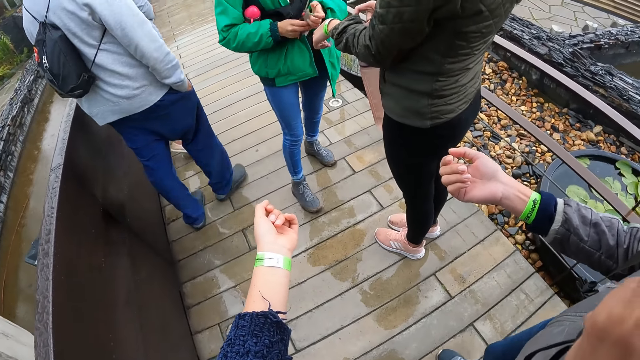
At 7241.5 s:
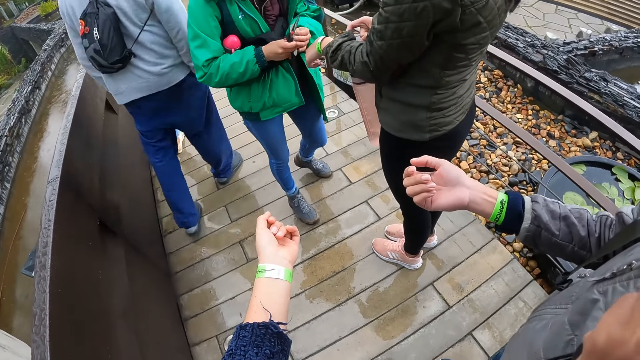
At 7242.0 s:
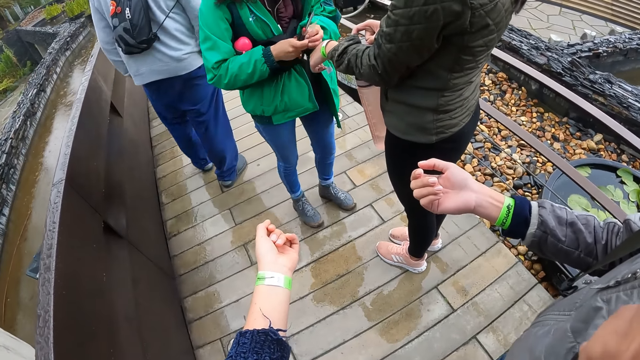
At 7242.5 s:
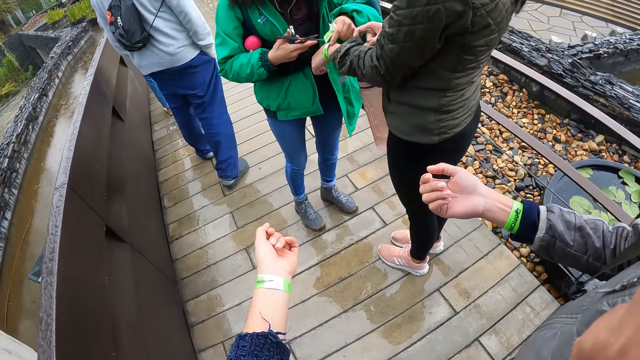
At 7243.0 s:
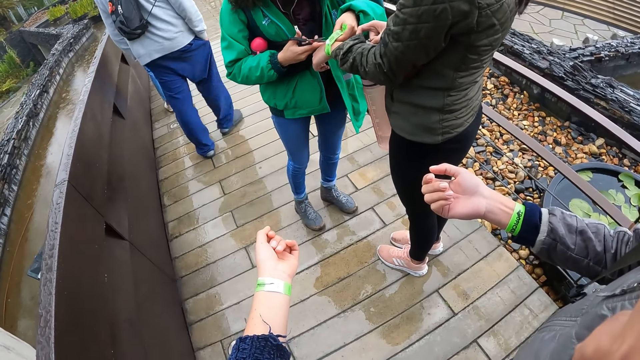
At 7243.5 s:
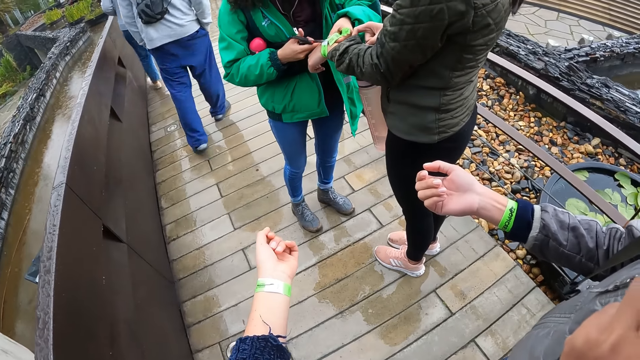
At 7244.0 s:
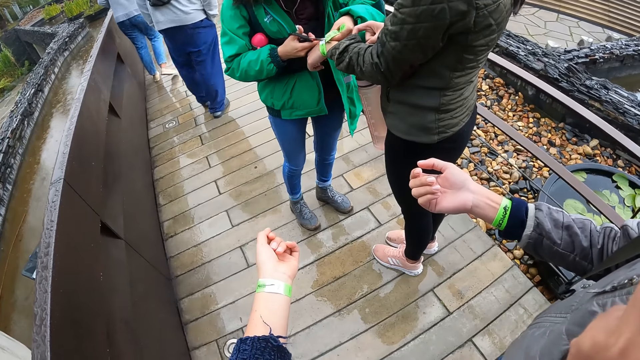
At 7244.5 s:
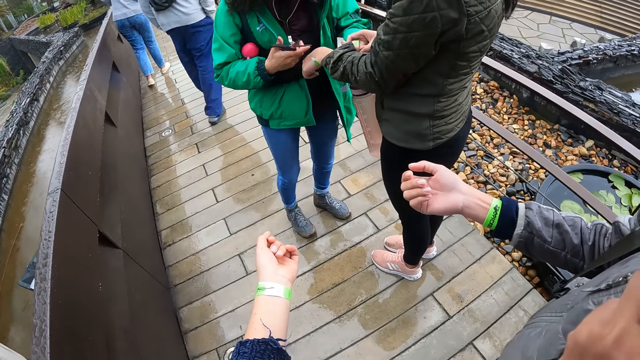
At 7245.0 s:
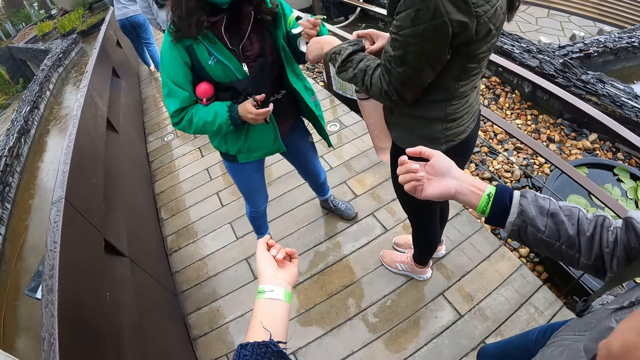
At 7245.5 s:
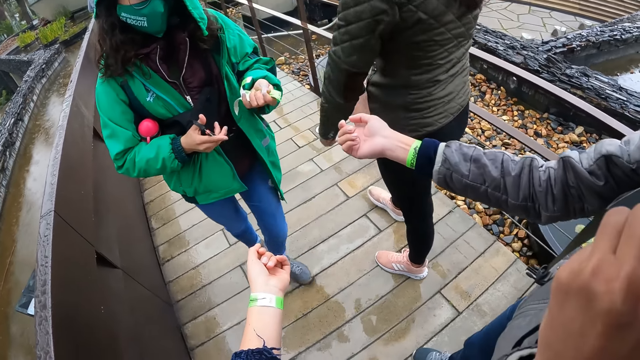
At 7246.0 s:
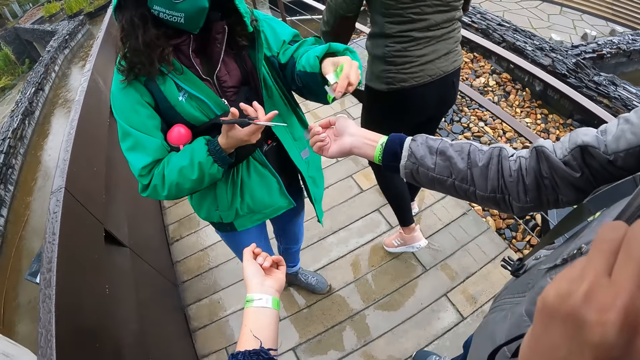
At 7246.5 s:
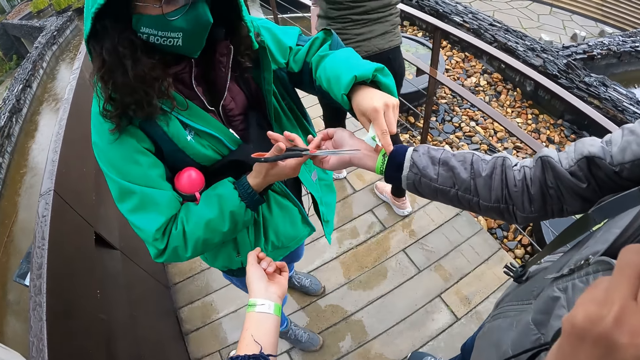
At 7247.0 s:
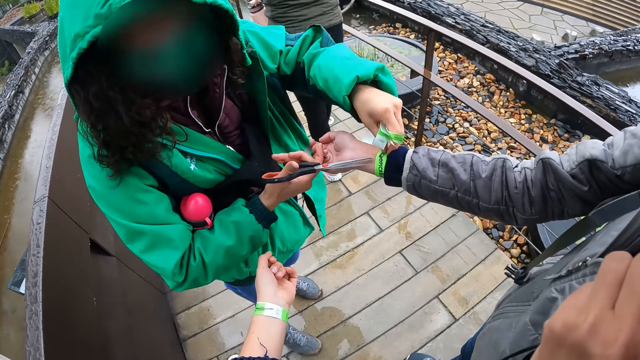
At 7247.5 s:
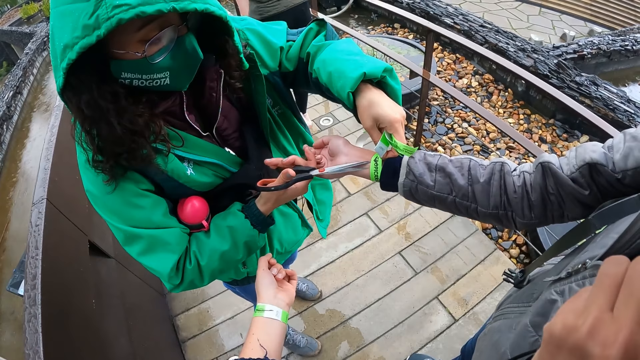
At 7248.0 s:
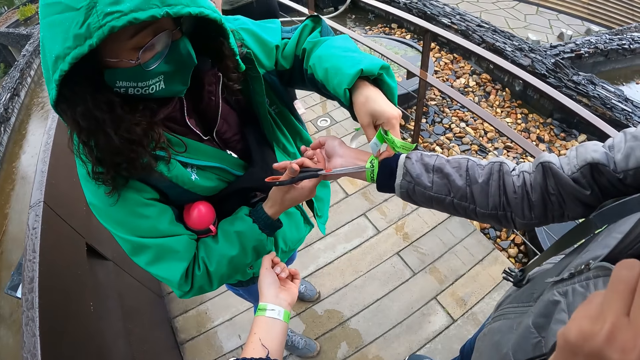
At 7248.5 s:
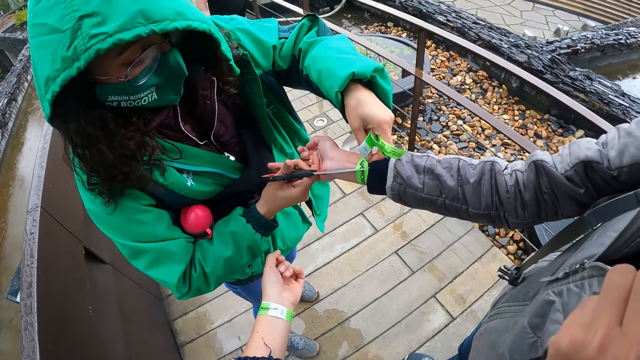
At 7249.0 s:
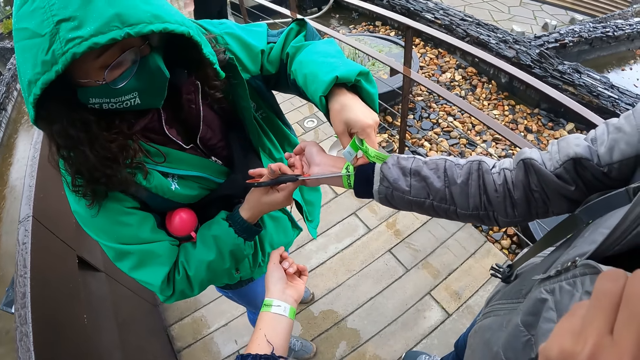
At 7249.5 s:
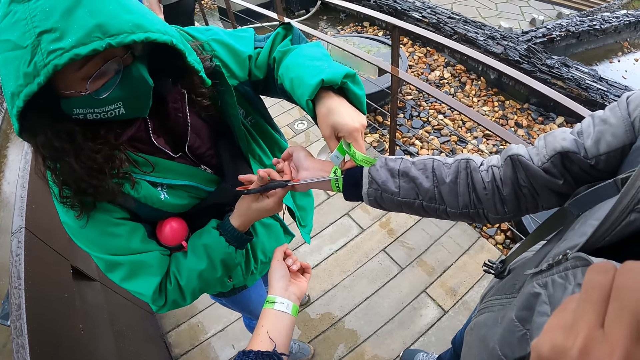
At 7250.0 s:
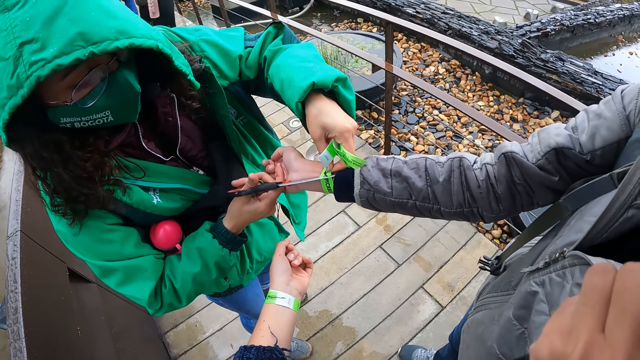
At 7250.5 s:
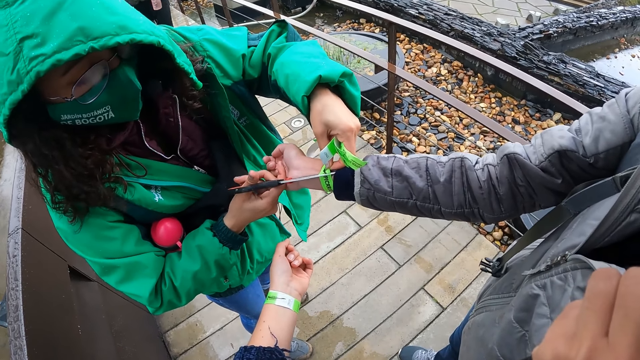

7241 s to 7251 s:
A woman holds the band. The woman cuts a hand band on another woman's left hand with scissors in her right hand. The first woman holds the band. She cuts a hand band on a third woman's right hand with the scissors in her right hand.

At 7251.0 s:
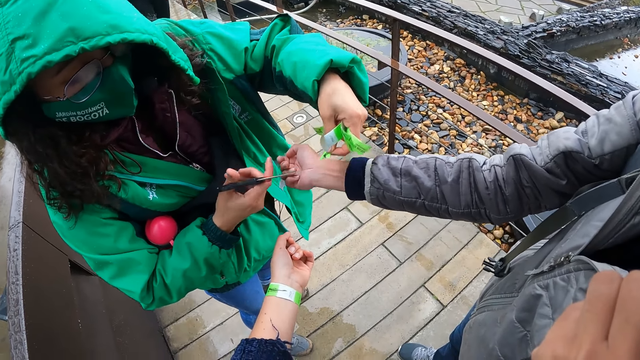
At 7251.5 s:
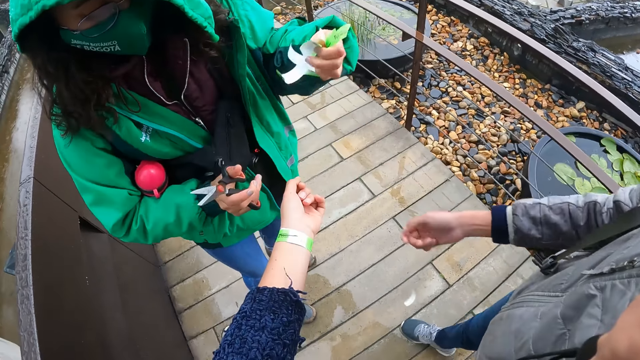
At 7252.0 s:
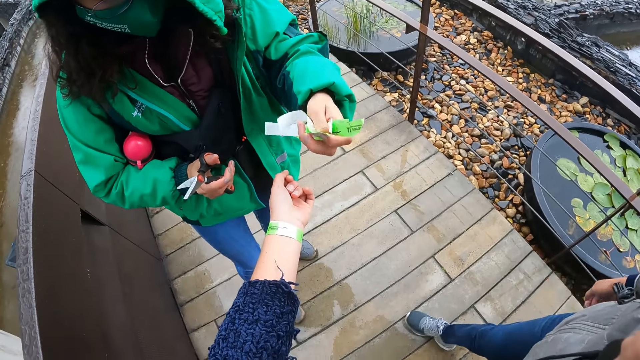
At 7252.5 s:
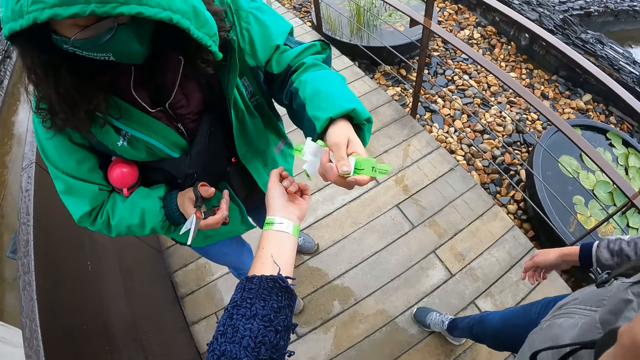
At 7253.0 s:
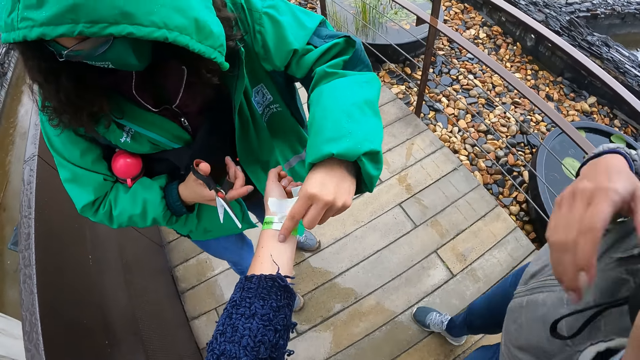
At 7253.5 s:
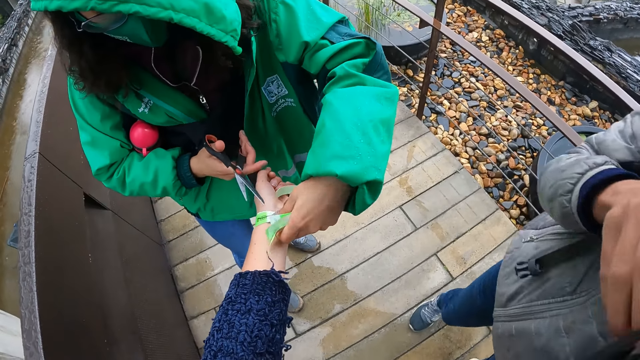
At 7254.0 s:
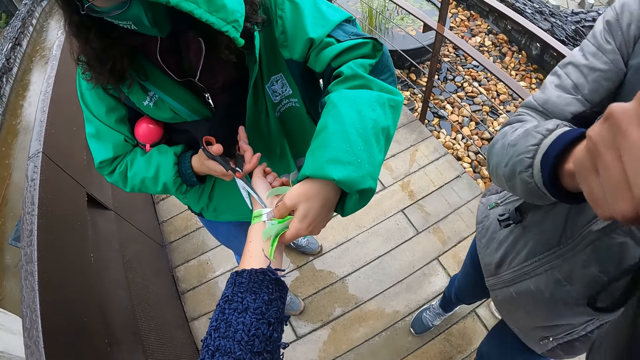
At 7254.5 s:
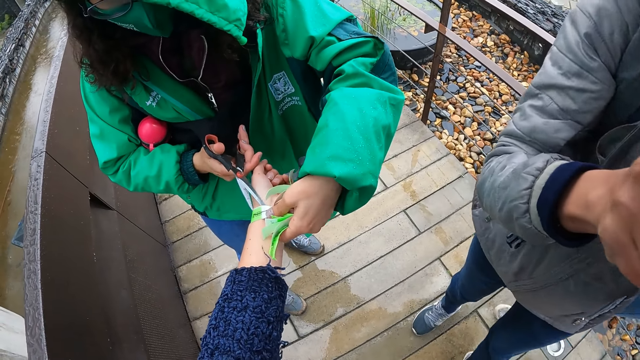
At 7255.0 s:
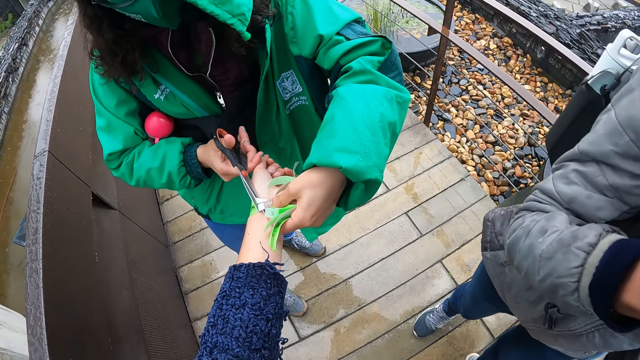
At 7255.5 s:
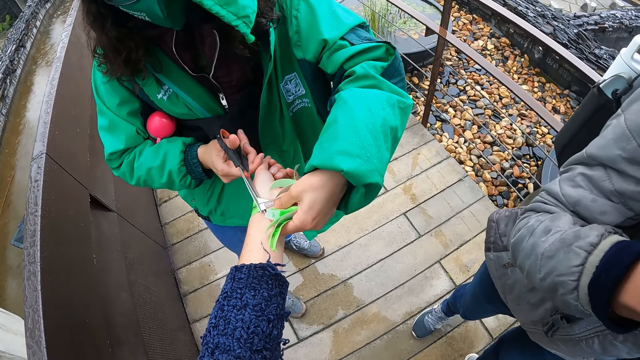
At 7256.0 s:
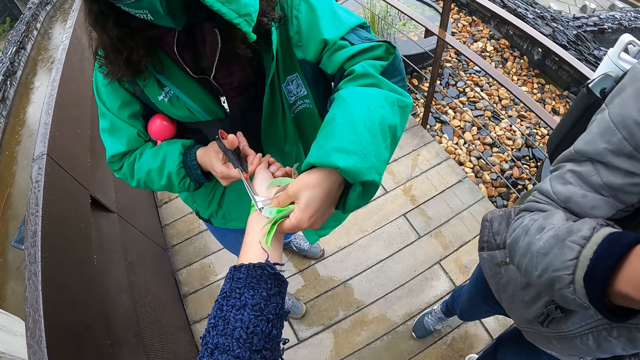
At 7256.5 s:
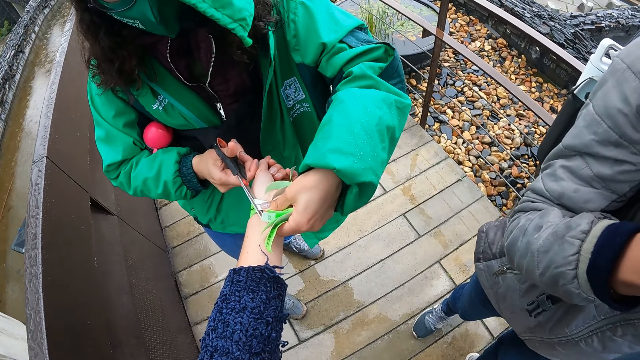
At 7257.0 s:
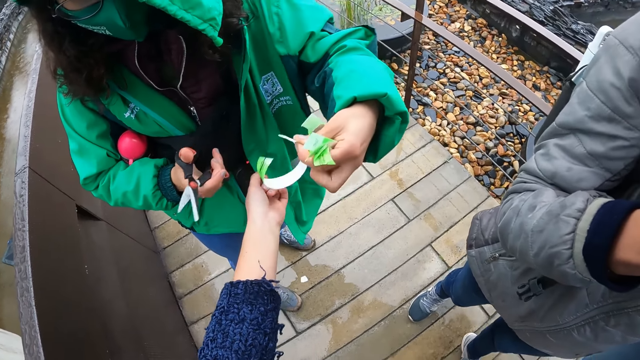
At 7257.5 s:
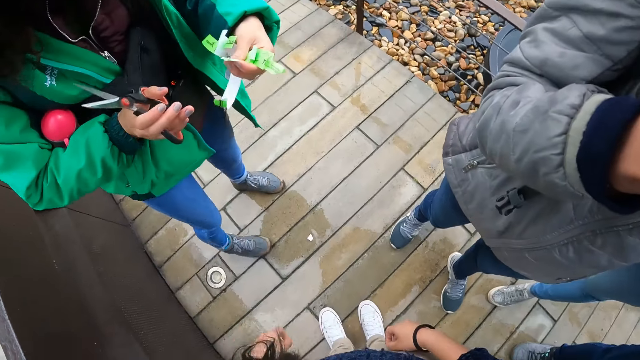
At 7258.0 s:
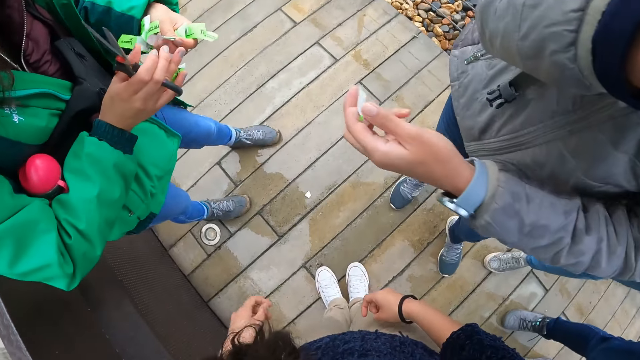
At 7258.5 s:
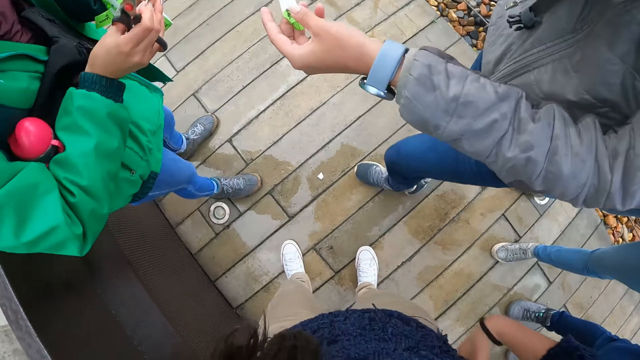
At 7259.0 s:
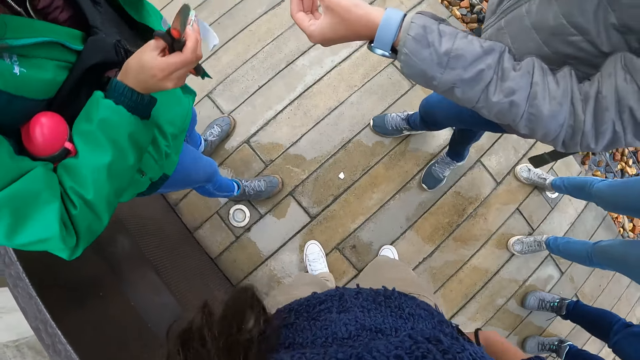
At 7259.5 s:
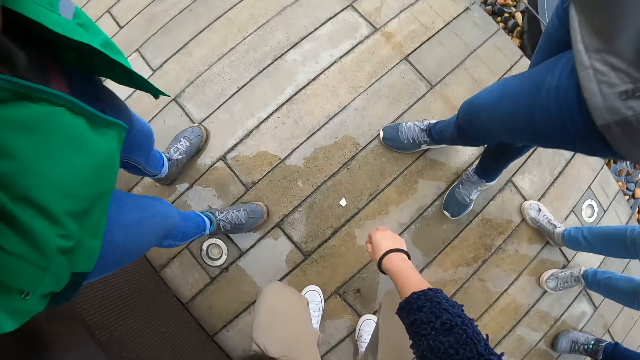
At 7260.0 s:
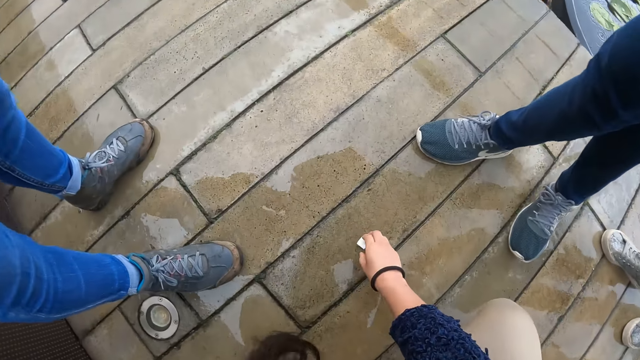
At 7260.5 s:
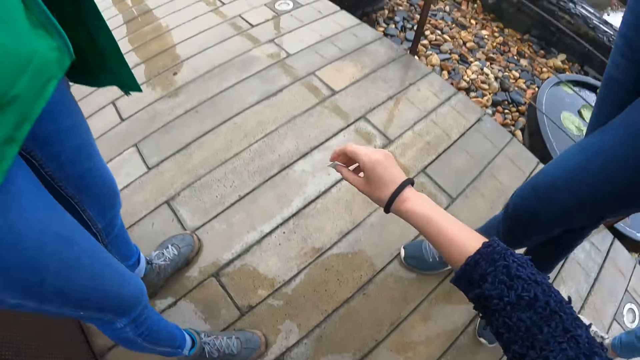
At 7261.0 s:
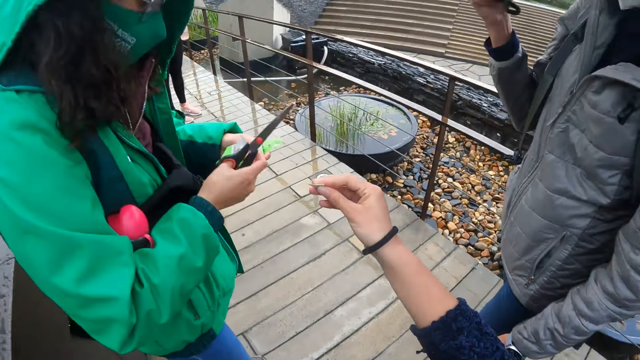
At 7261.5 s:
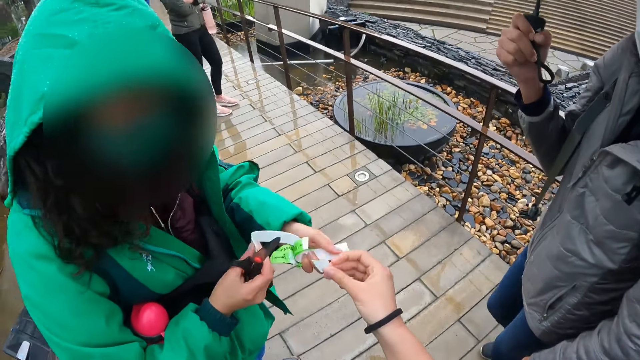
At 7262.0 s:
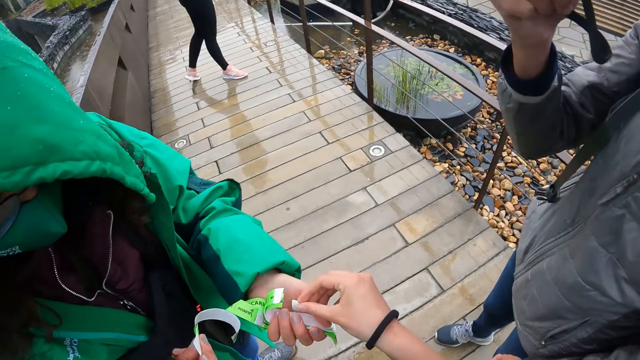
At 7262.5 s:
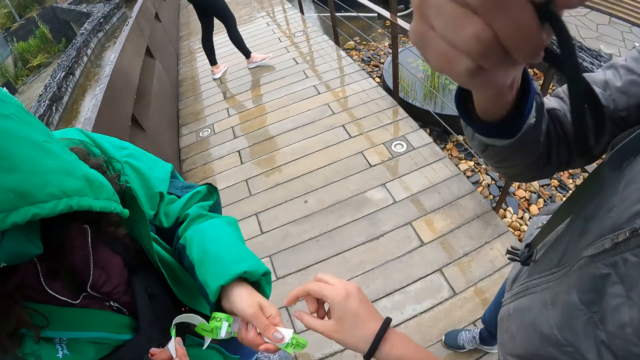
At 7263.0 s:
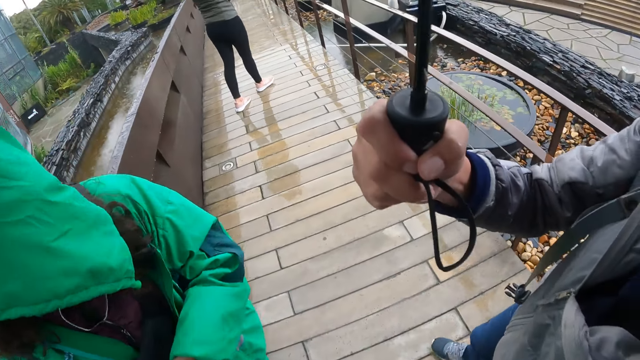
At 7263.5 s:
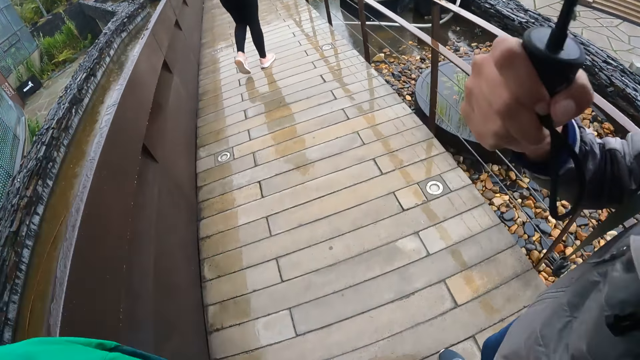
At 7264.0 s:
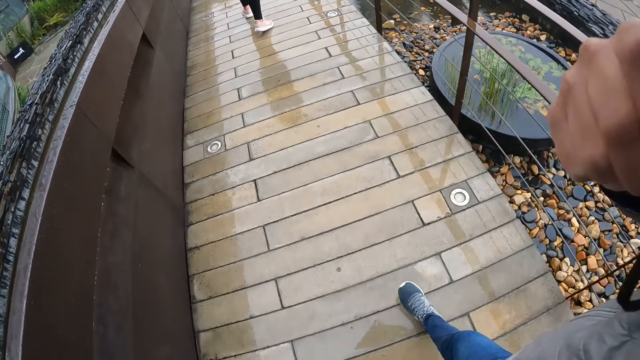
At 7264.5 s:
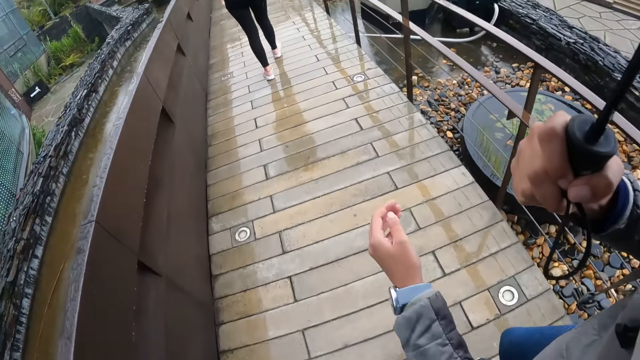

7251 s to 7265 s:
A woman holds the band. The woman cuts a hand band on the right hand of the camera wearer with scissors in her right hand. She holds the band. The camera wearer drops her hand. A lady holds a sticker. The camera wearer picks a piece of paper or sticker from the floor with her right hand. She gives the piece of paper to the woman with her right hand. The woman picks the sticker. The camera wearer walks.
